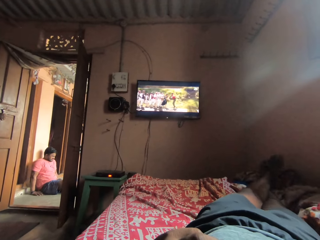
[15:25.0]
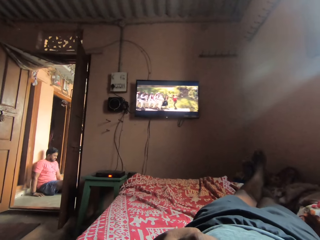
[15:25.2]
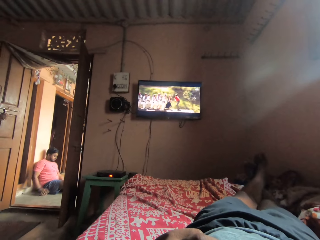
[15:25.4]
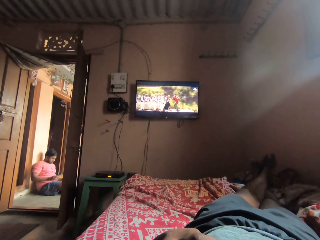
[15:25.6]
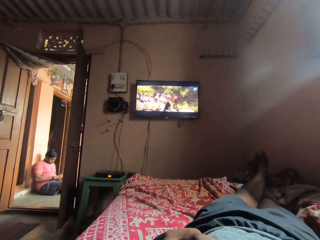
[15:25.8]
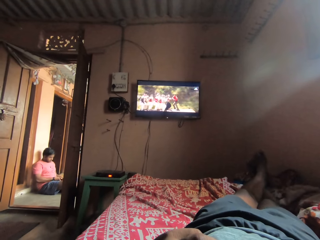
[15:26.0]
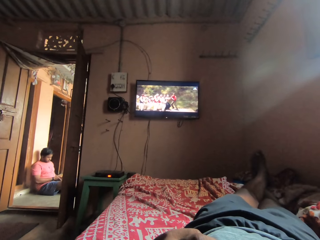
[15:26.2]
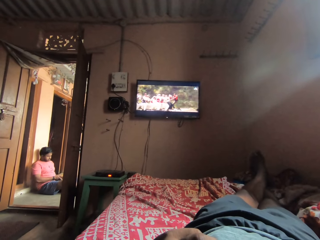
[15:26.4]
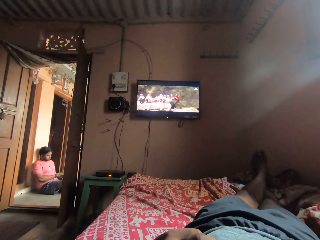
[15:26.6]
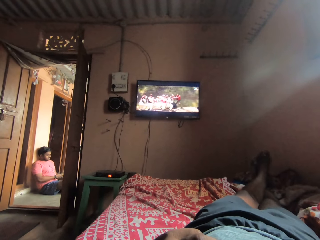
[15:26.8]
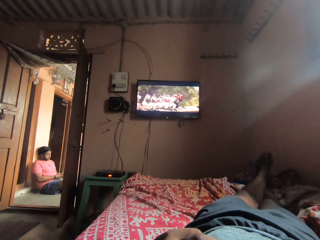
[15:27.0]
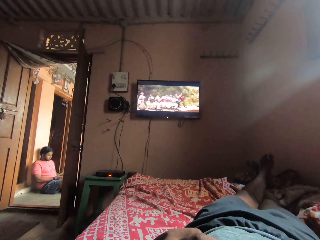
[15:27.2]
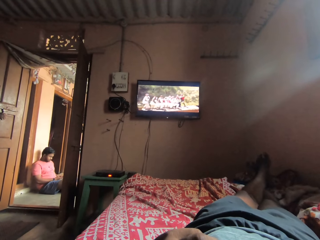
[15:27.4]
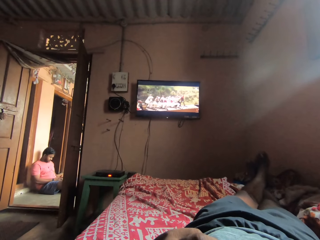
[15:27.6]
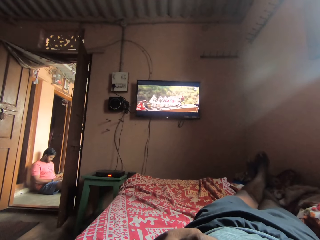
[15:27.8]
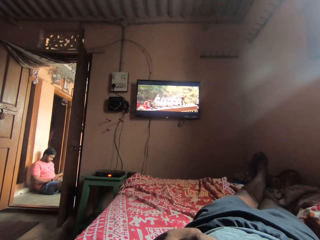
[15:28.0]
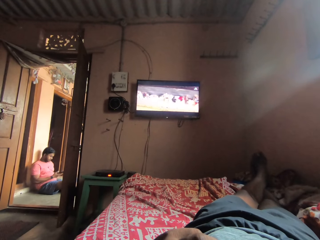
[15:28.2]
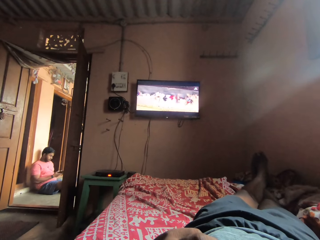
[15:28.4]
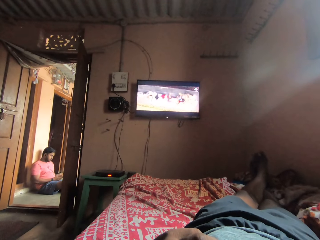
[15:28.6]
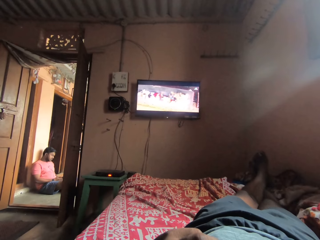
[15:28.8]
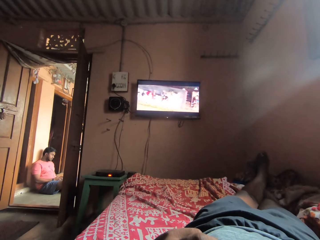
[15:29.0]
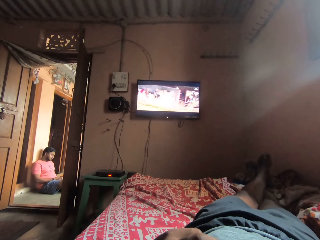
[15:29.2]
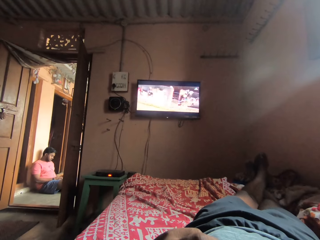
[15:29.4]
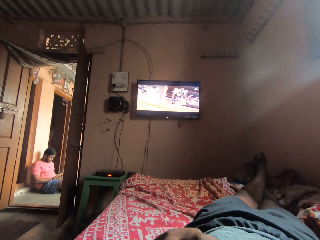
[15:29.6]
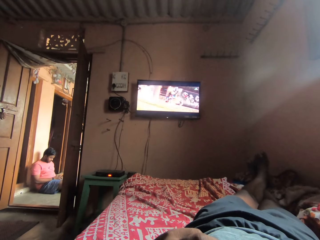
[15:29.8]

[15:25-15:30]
The camera wearer watches the television.

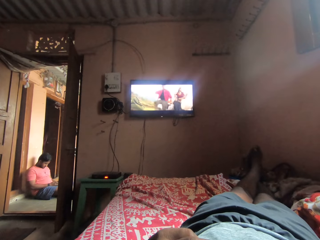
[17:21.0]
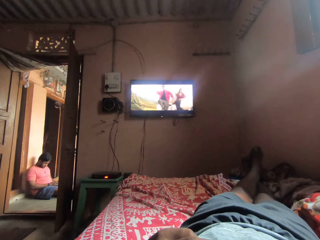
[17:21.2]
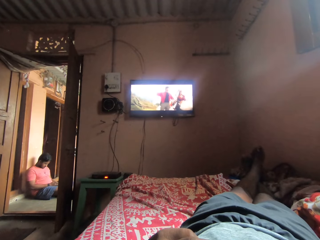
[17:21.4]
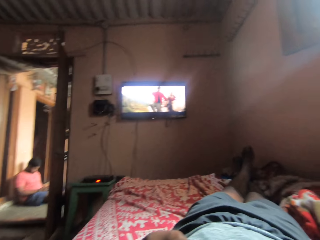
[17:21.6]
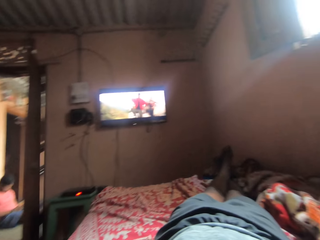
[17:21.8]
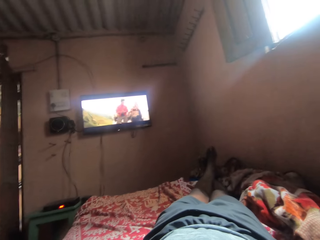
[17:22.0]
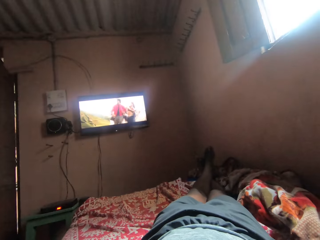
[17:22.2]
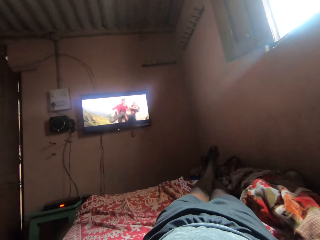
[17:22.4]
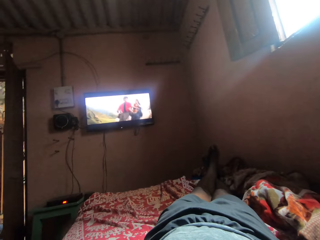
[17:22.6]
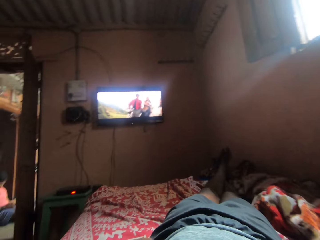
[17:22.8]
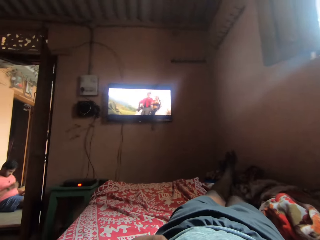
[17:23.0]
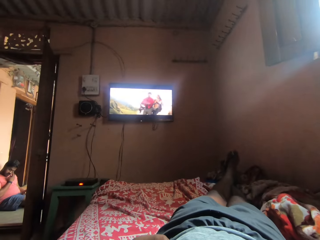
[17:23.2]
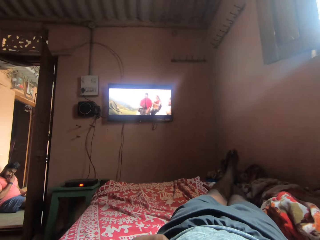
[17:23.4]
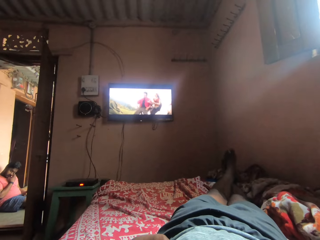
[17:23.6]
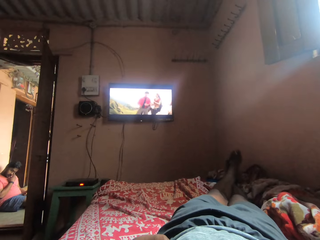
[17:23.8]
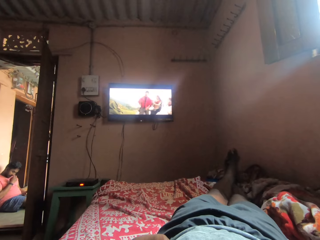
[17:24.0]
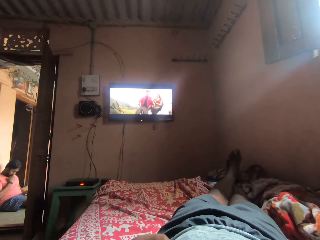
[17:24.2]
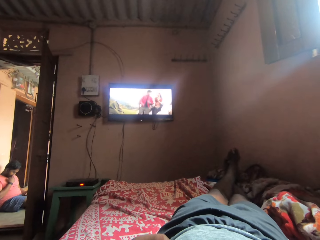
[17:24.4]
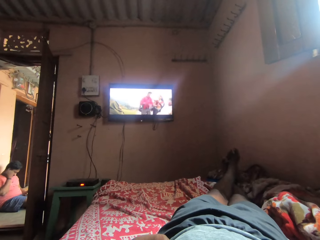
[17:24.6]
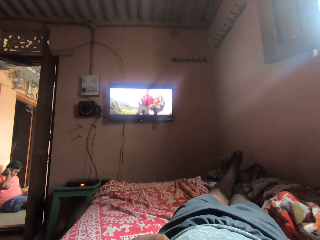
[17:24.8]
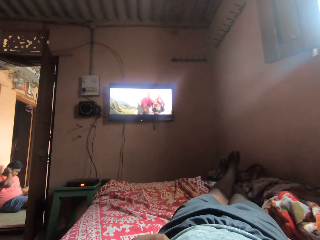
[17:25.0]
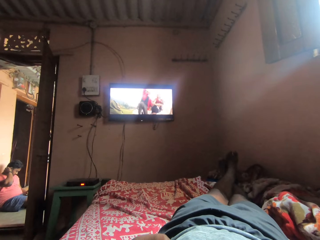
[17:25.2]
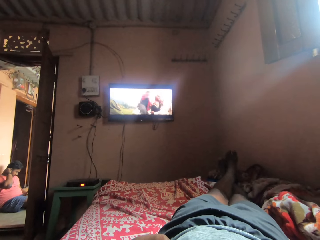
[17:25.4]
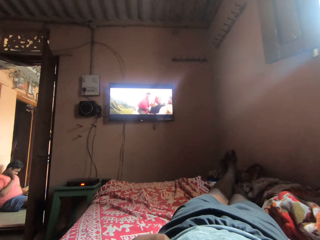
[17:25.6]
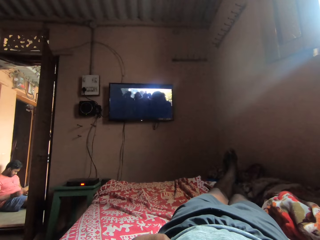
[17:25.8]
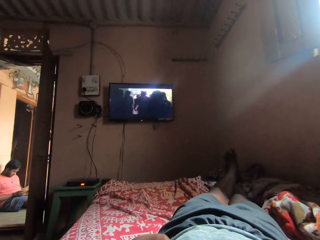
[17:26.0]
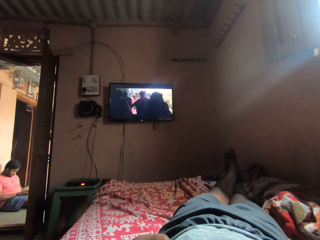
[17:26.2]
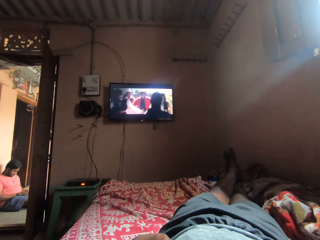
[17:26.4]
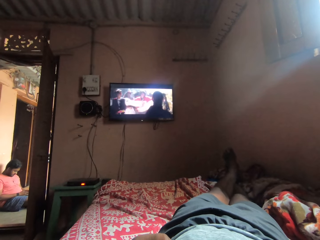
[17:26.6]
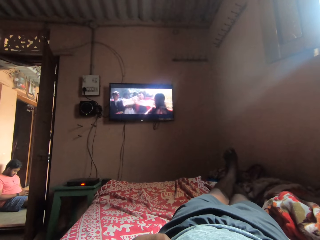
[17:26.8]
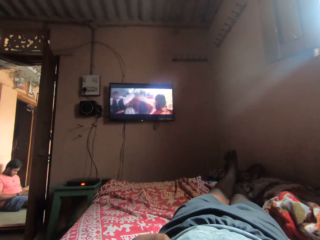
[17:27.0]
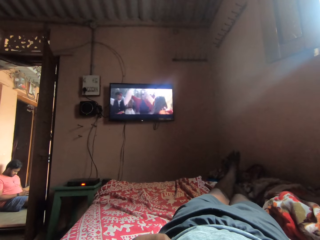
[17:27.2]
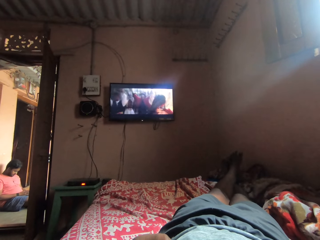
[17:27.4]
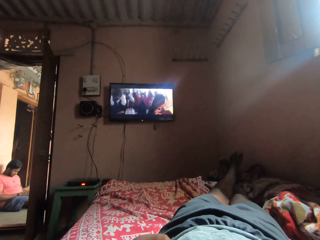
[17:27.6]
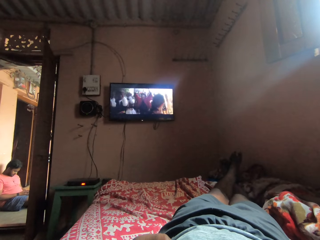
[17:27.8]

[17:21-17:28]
The camera wearer watches the television and looks around.

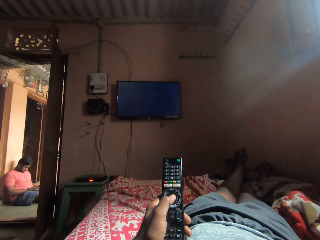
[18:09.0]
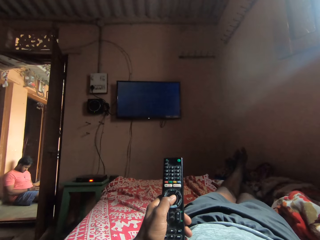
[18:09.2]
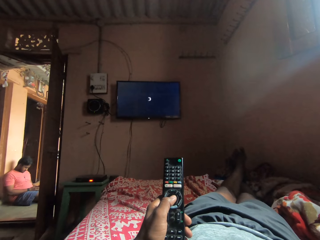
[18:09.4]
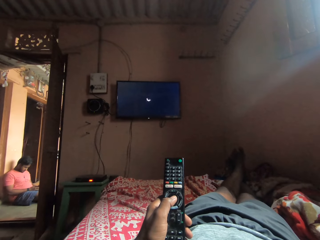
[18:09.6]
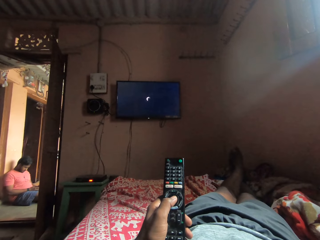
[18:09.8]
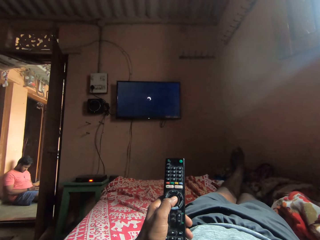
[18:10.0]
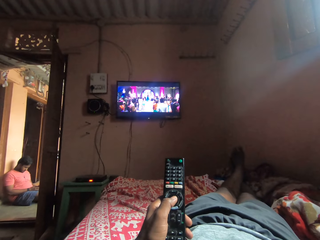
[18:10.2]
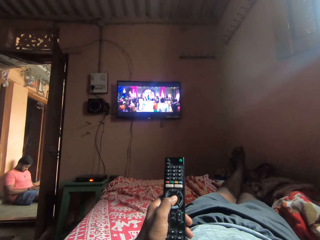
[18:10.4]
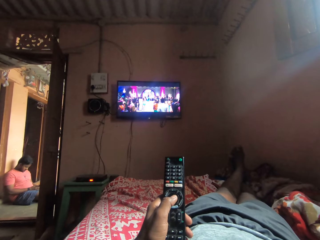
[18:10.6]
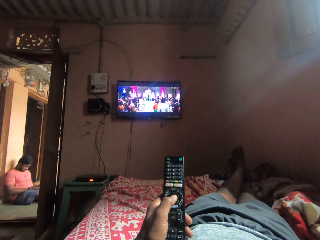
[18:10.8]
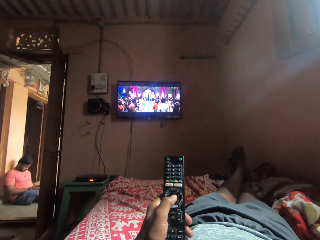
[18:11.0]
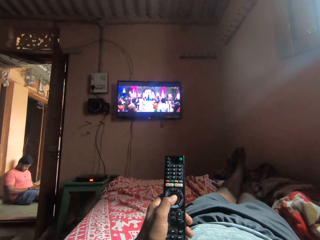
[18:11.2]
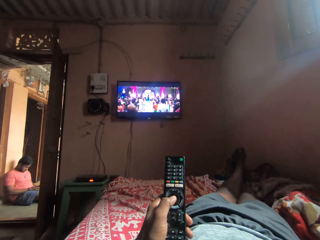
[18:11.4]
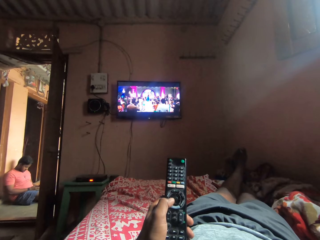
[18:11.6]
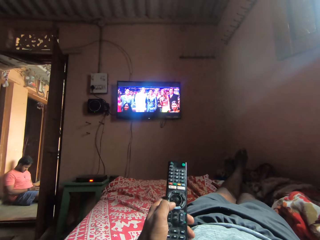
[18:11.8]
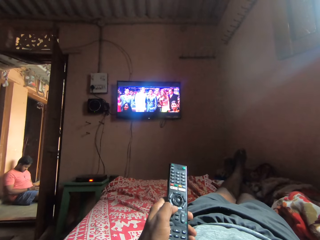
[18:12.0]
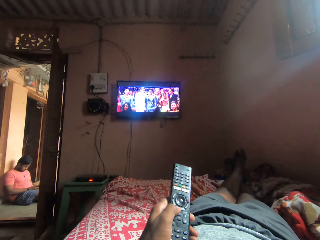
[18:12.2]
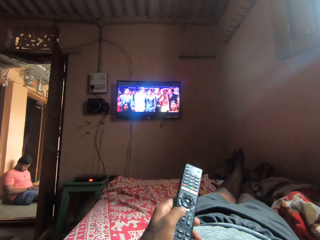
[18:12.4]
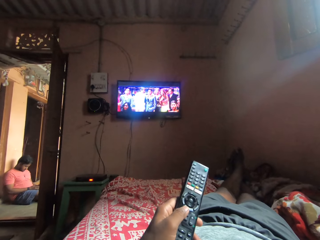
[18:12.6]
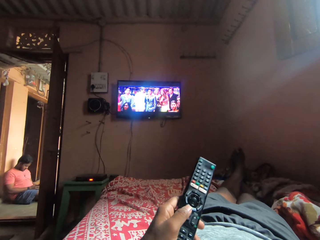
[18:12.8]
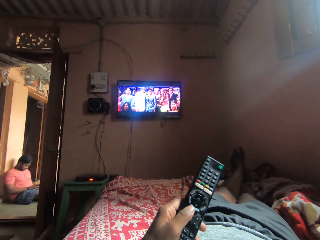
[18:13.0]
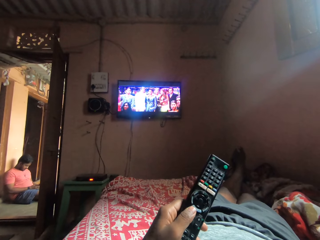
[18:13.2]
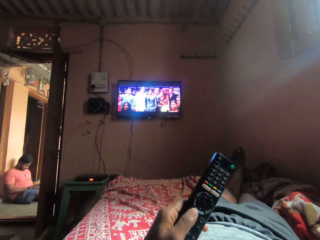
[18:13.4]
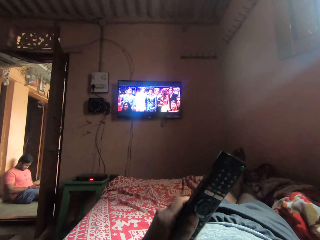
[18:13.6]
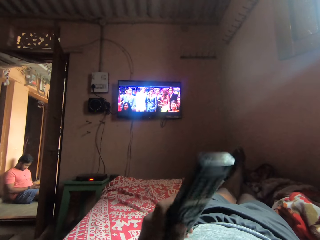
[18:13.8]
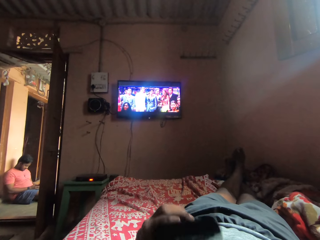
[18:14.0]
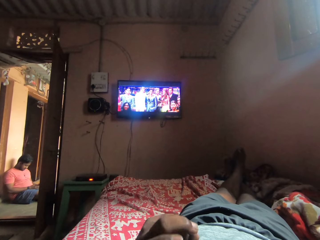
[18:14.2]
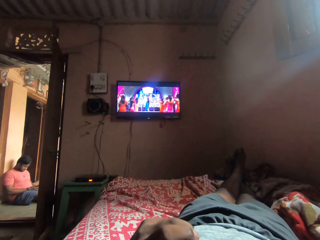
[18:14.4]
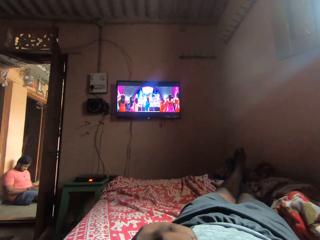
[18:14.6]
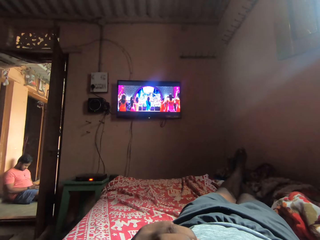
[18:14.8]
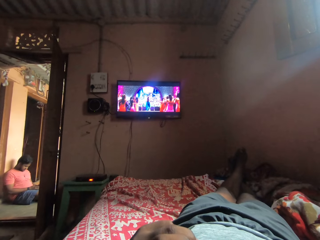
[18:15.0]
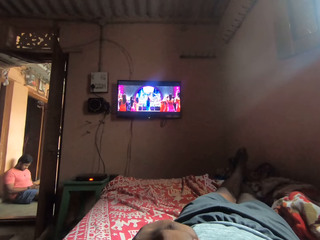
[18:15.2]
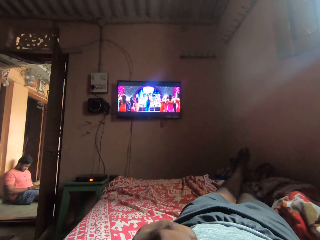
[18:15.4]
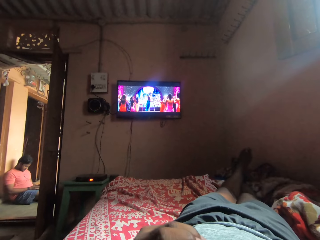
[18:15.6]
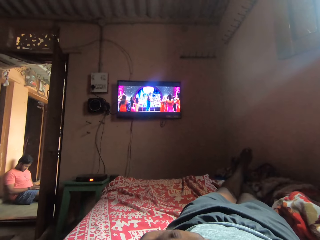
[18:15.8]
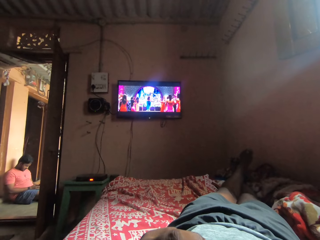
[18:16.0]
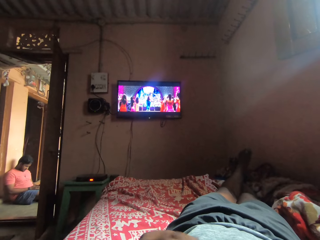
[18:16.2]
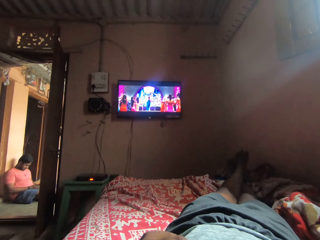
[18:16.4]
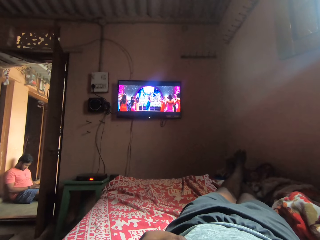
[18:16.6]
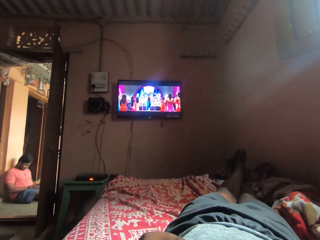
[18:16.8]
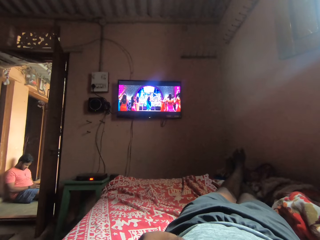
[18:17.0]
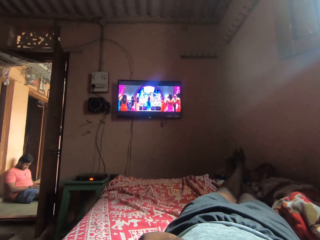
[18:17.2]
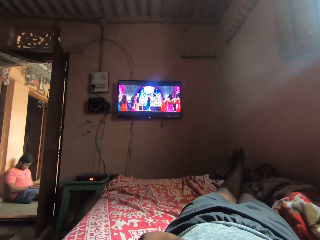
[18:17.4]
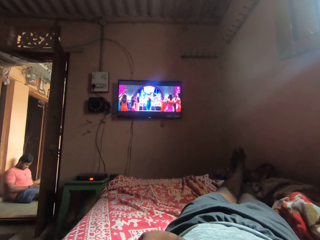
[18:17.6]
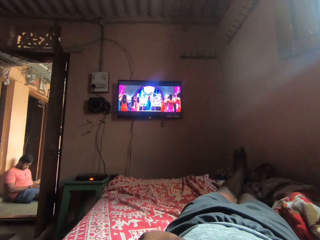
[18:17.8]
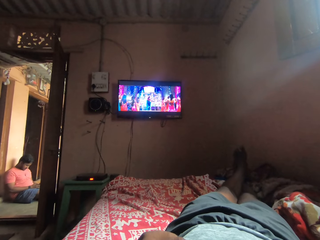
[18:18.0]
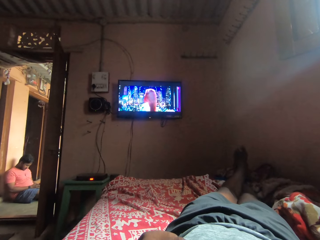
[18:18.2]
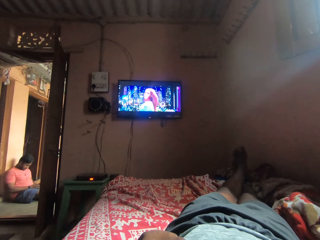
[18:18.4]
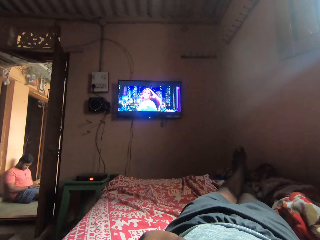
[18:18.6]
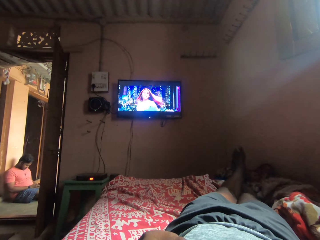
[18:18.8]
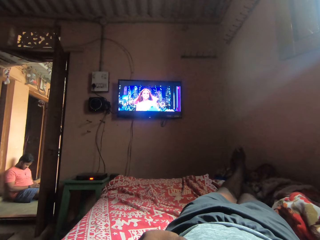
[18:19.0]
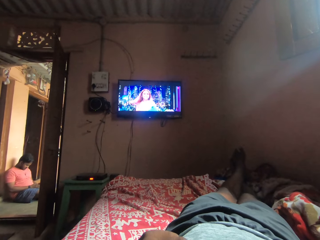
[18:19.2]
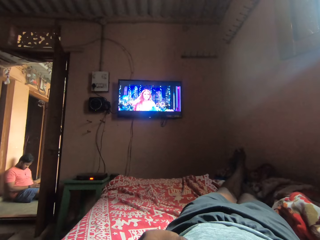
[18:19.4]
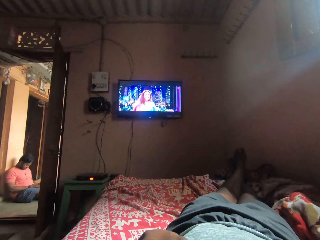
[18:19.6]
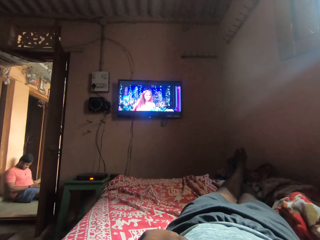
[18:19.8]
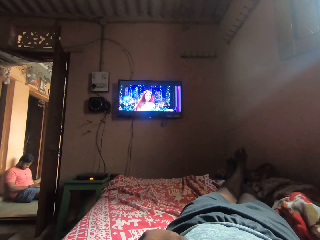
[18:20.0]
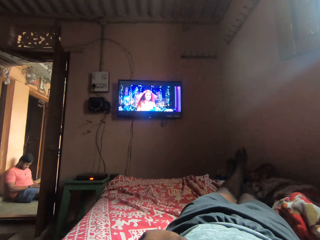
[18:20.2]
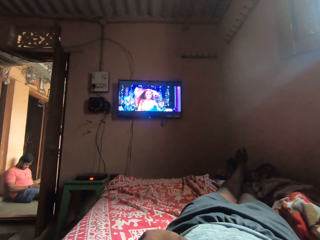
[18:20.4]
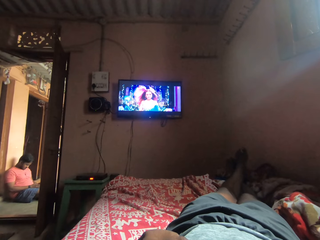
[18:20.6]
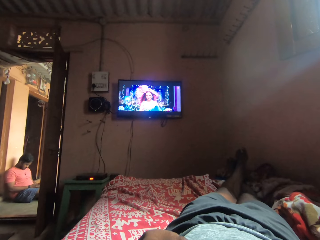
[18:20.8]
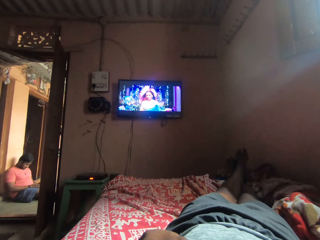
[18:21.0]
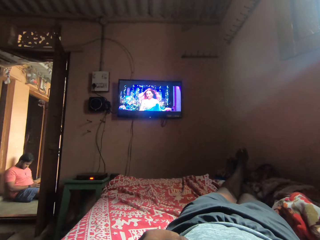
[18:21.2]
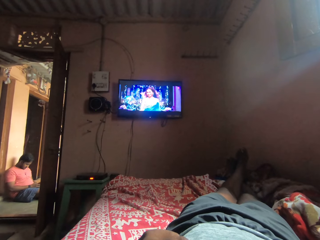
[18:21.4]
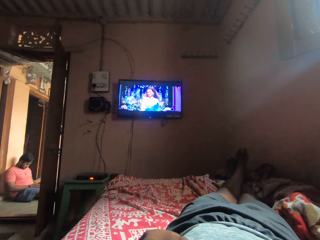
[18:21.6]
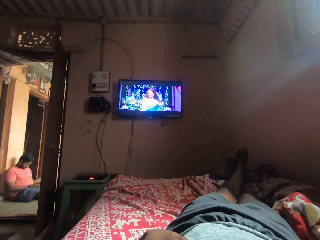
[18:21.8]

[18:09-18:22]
The camera wearer watches the television and holds the remote. They watch the television. They watch the television again.
